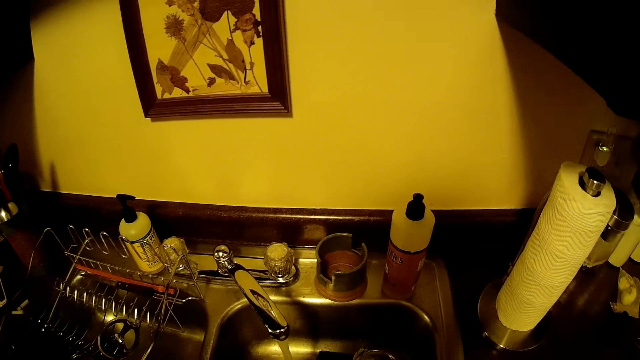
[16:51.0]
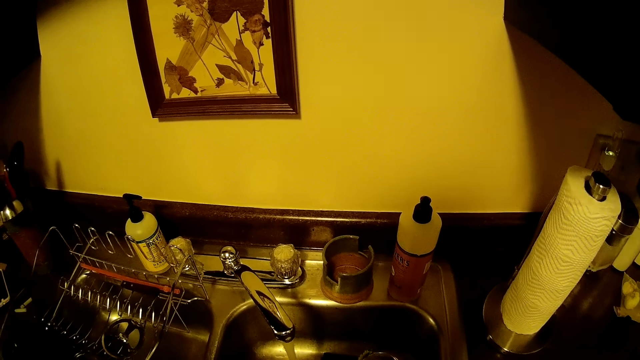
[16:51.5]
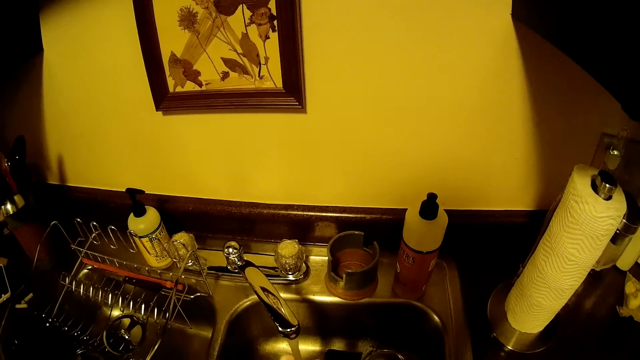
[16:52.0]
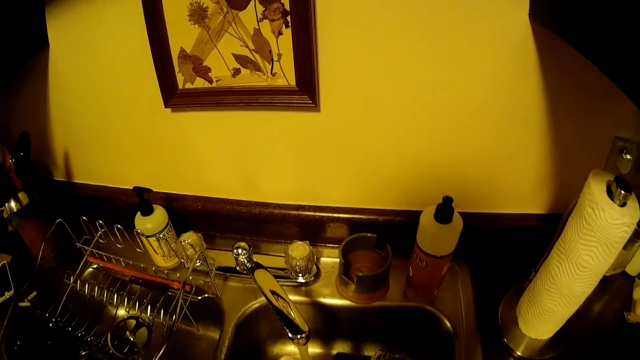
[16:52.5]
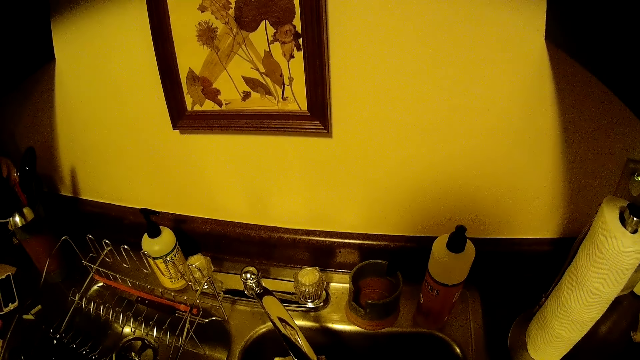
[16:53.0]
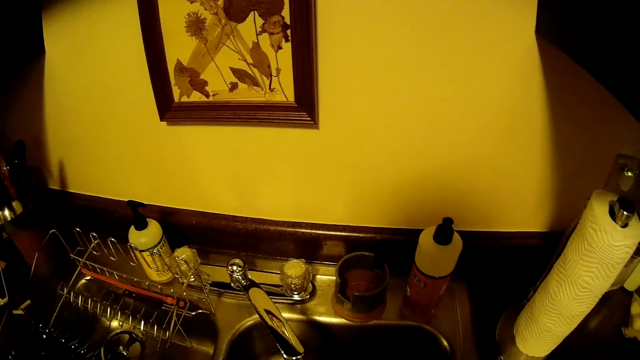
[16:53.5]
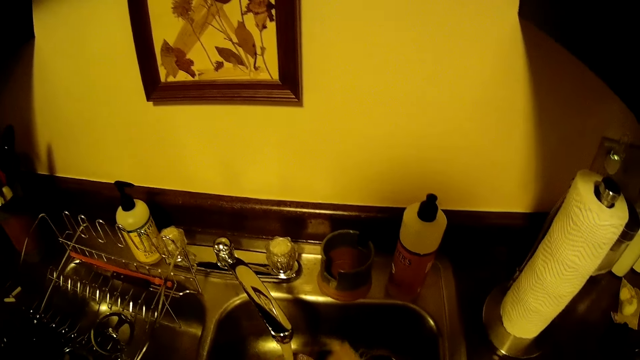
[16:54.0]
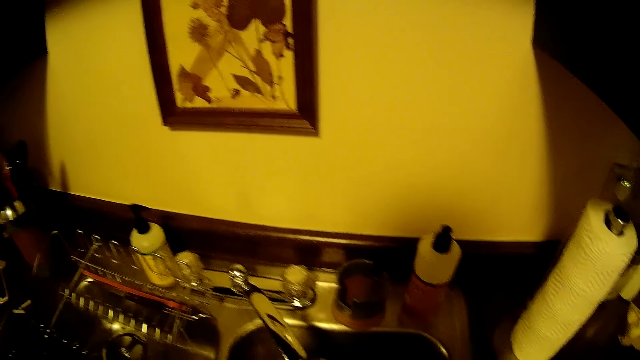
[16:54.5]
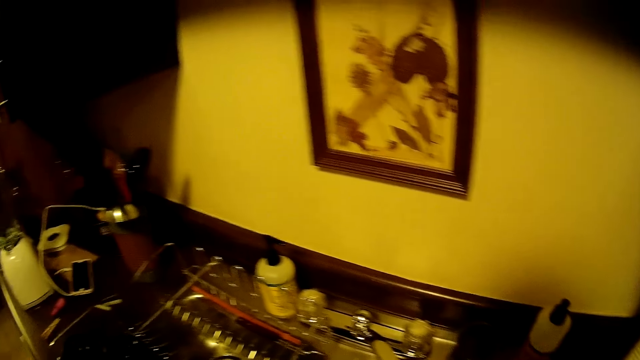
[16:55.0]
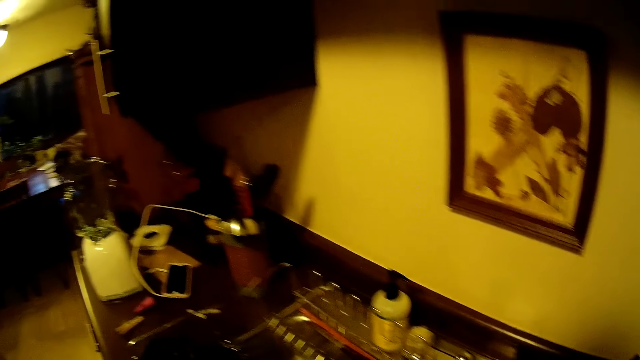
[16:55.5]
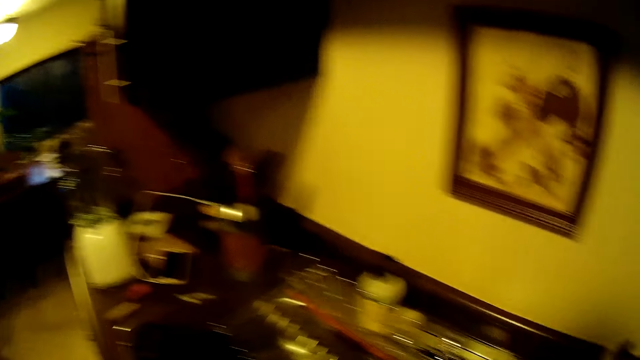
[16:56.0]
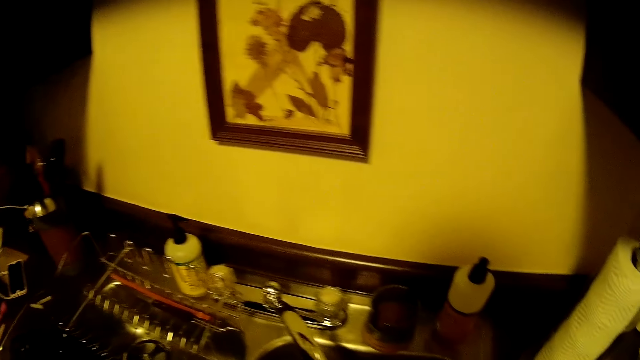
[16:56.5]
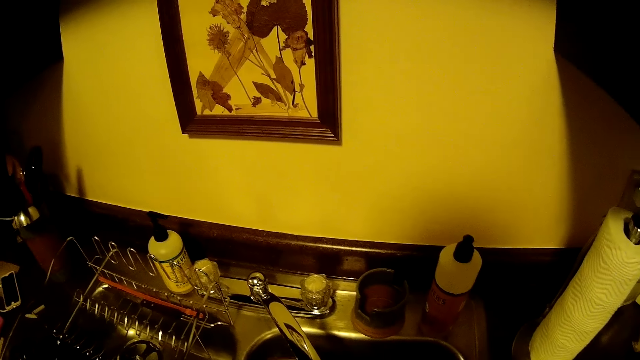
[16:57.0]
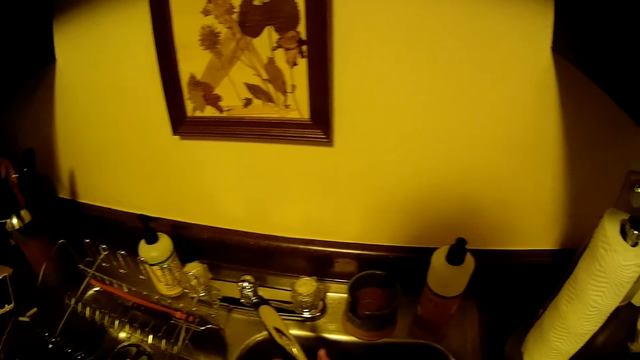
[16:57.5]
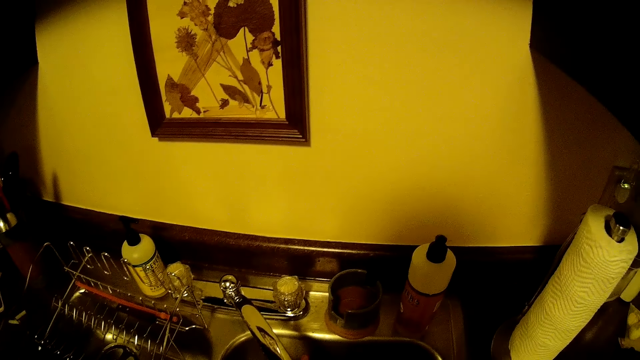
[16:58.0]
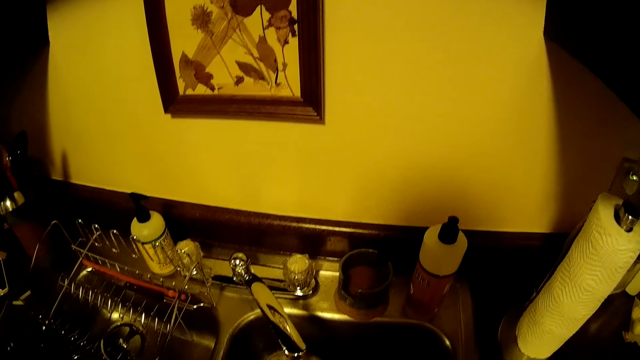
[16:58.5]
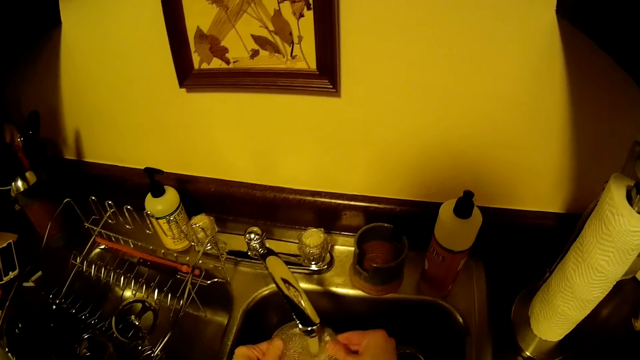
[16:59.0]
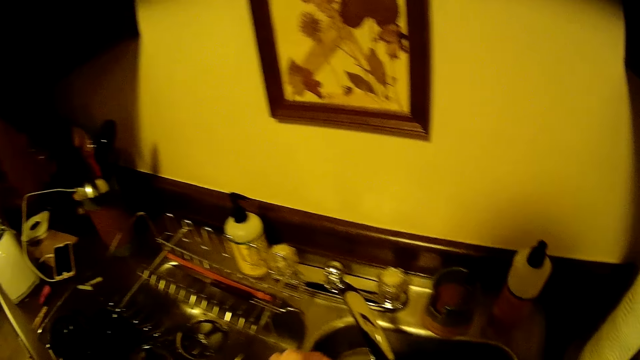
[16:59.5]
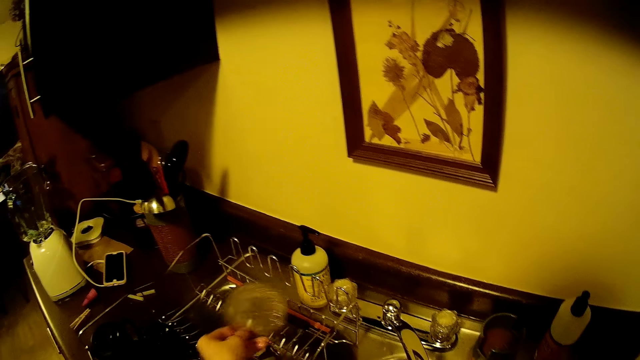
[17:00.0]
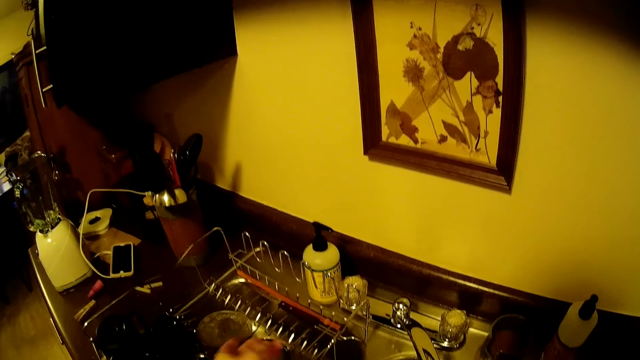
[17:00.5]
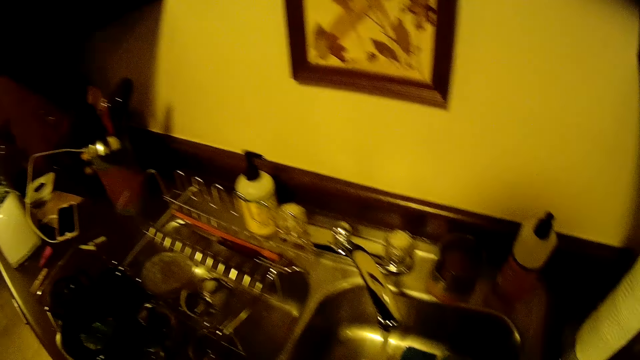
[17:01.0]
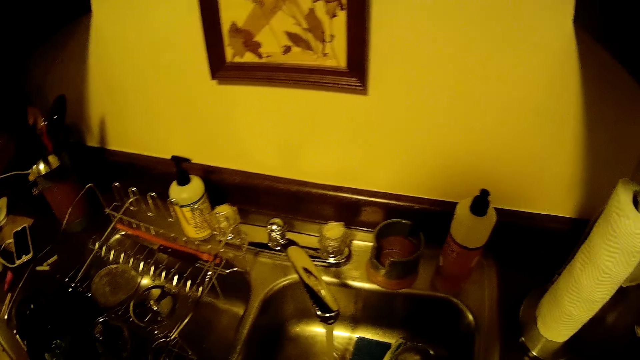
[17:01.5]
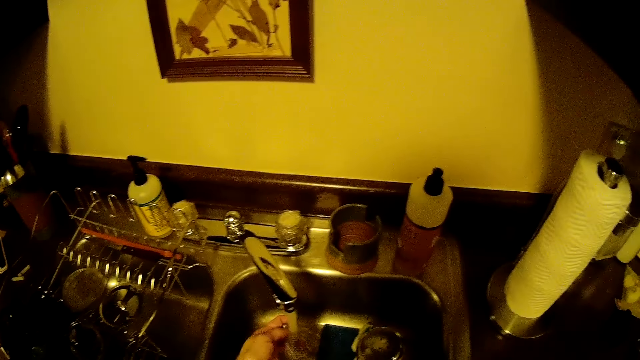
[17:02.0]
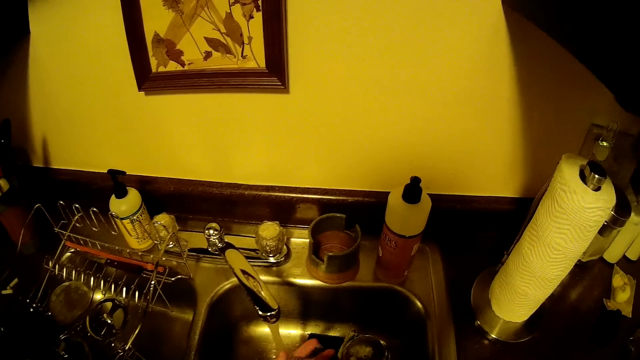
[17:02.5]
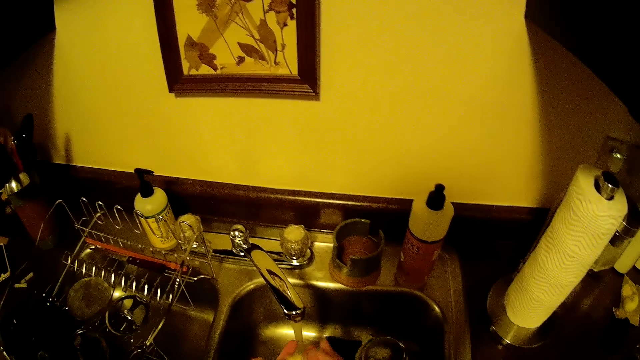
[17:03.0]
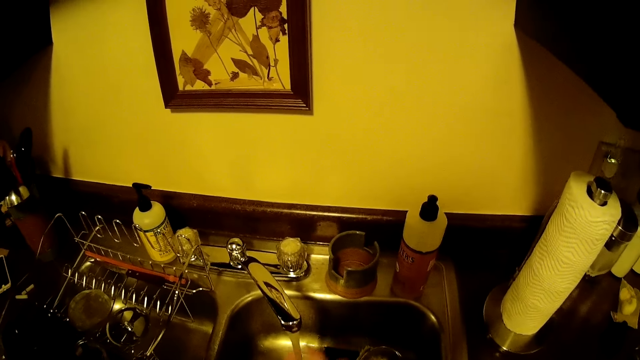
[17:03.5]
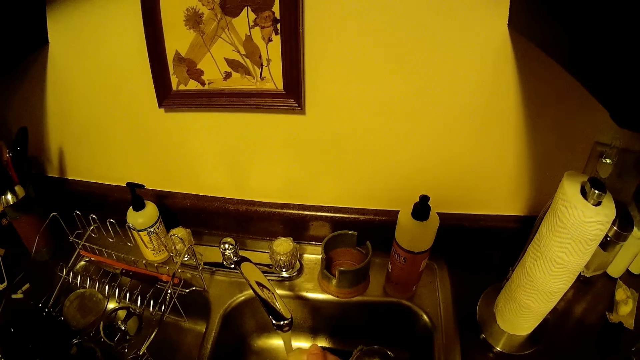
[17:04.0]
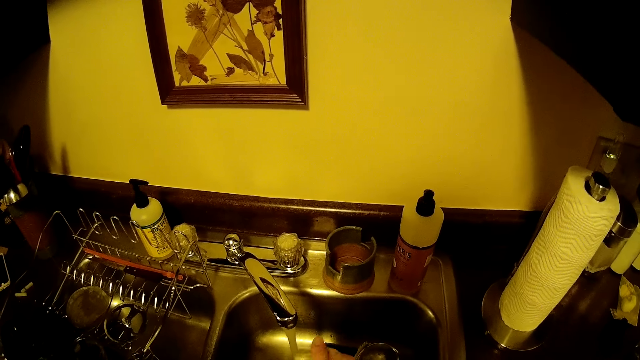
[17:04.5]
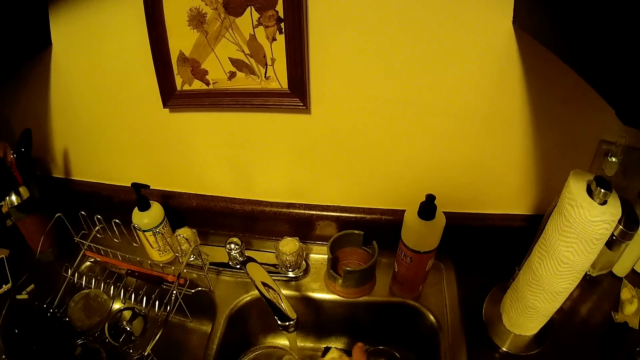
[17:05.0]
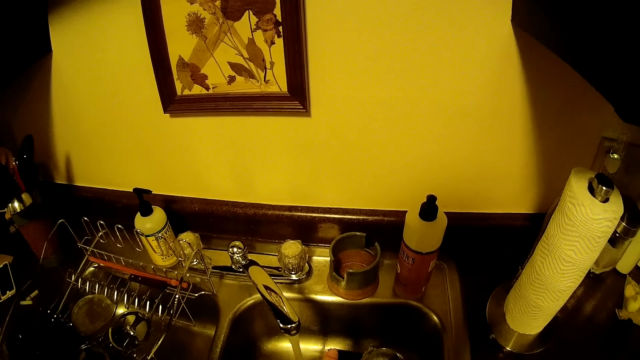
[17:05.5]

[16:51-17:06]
The camera wearer rinses the siever under water with his left hand from the tap. He places the siever on the plate rack with his left hand. He rinses the coffee compressor spiral plate. He washes the spiral plate in his left hand with a sponge in his right hand.

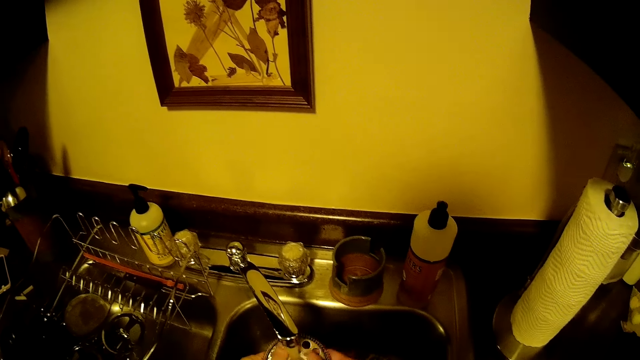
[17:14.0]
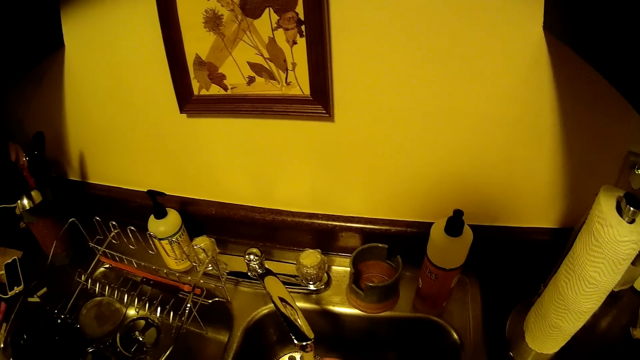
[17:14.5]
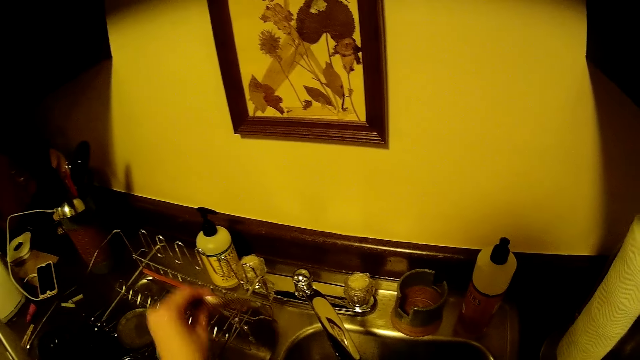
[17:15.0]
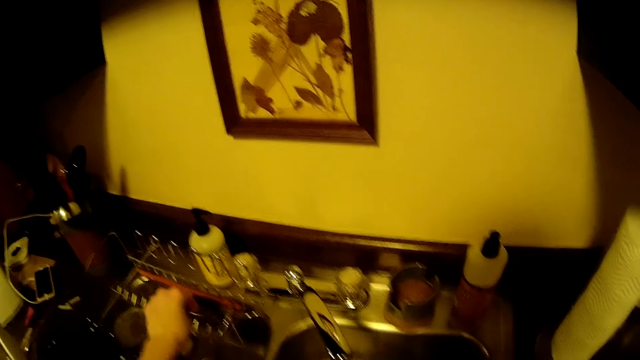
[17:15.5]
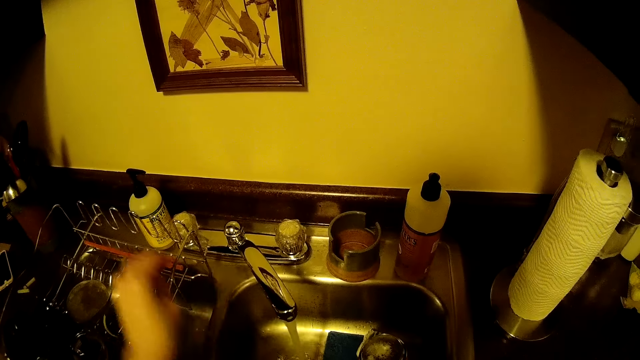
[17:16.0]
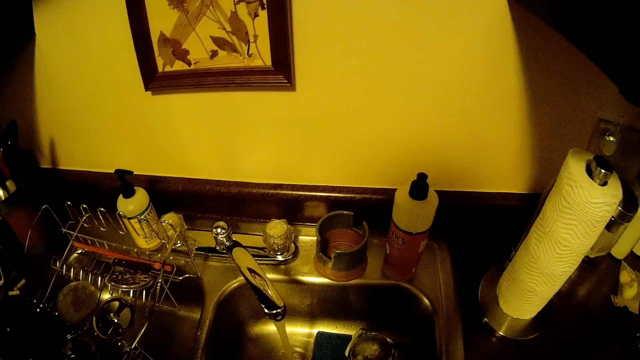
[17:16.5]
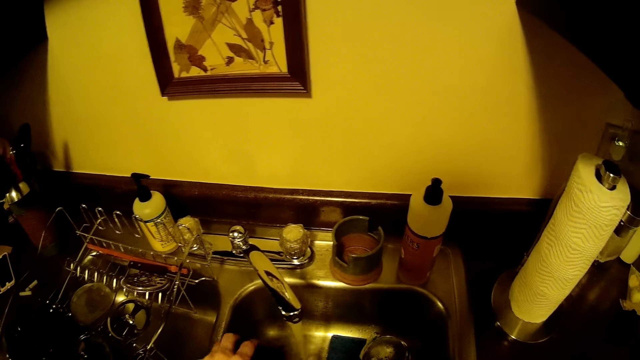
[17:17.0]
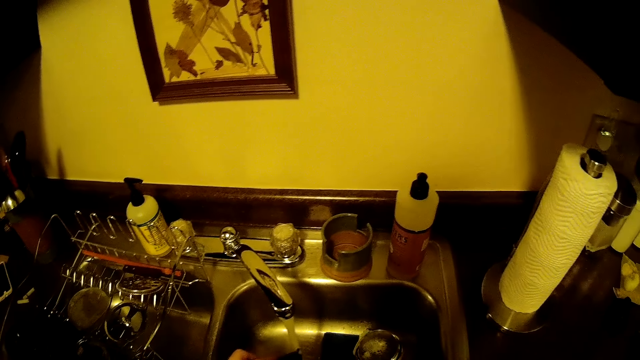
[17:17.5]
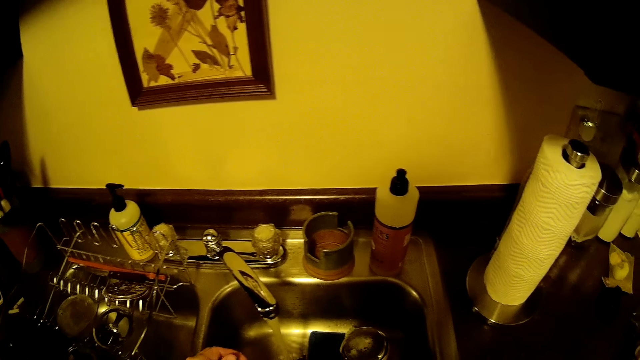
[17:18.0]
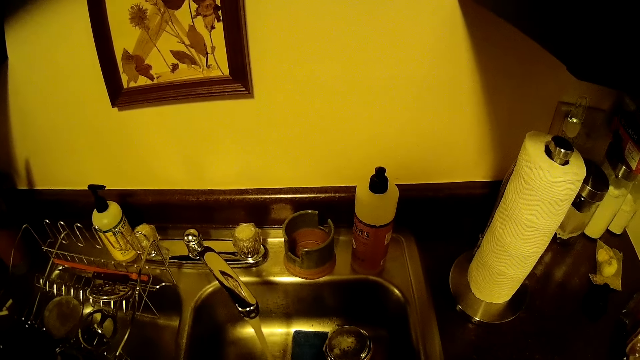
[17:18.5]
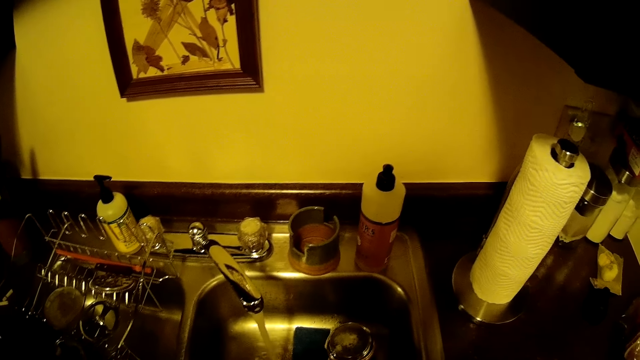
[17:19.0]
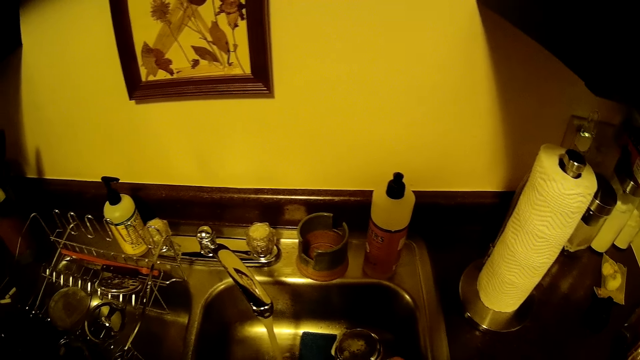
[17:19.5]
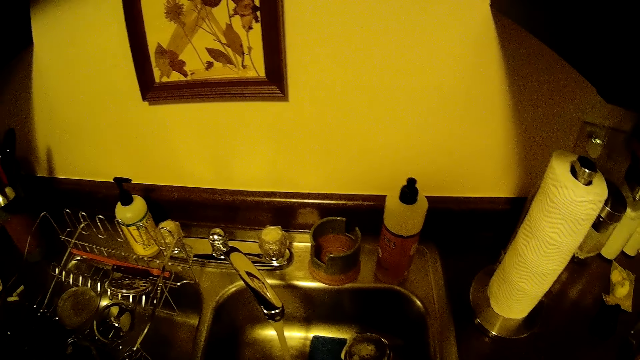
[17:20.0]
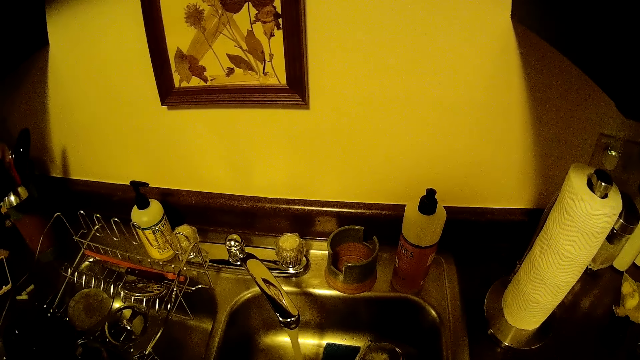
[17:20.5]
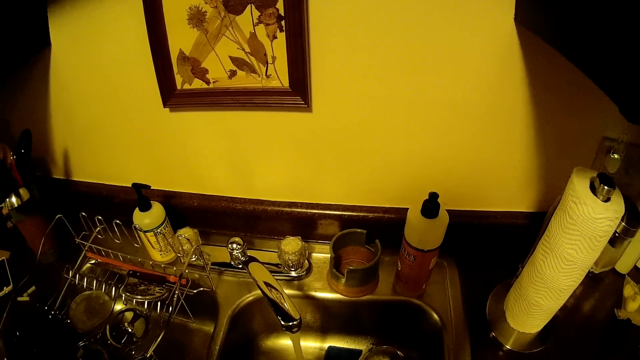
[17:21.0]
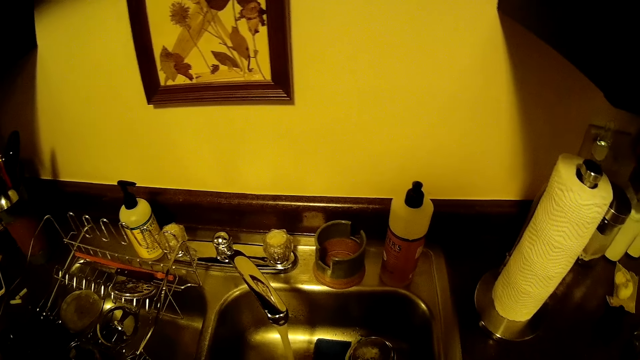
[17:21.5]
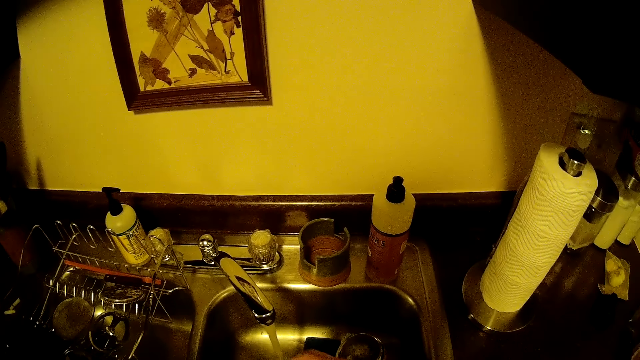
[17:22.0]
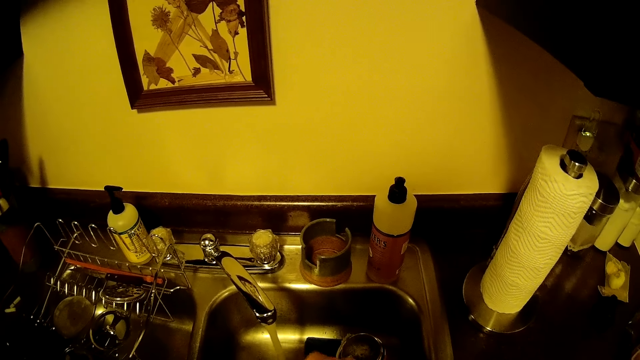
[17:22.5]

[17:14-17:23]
The camera wearer rinses the spiral plate. He places the spiral plate on the plate rack with his left hand. He washes the coffee compressor plunger, rod & lid.
